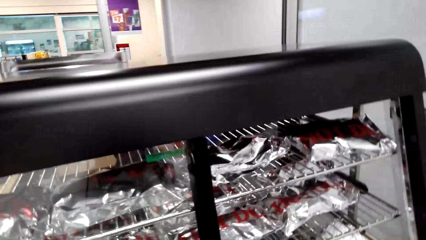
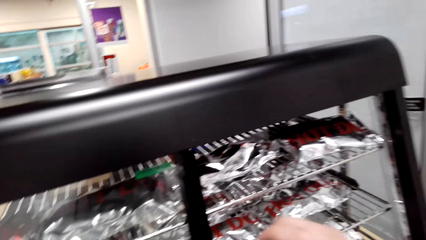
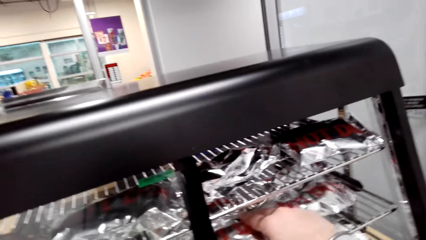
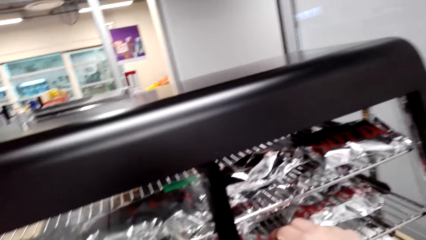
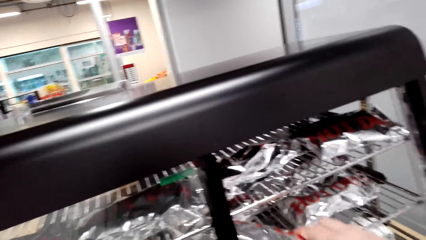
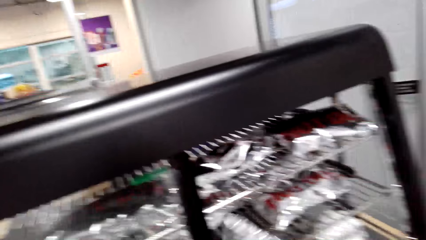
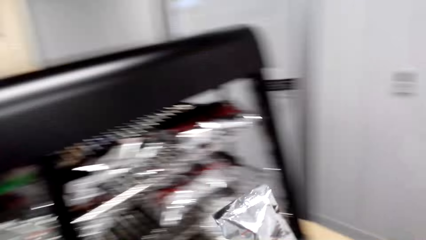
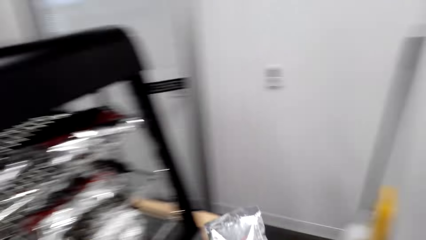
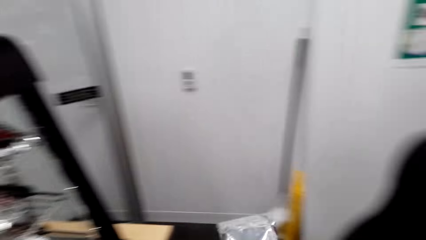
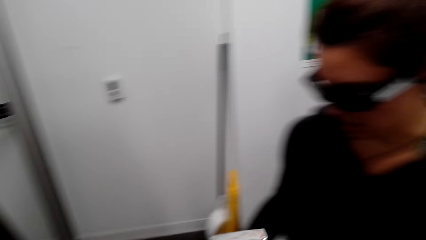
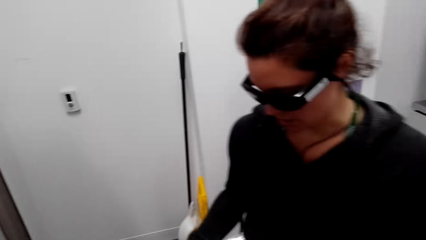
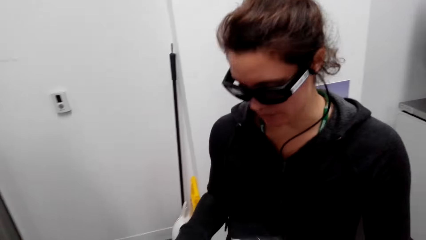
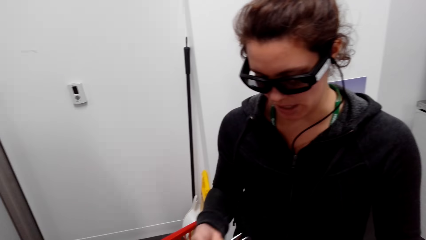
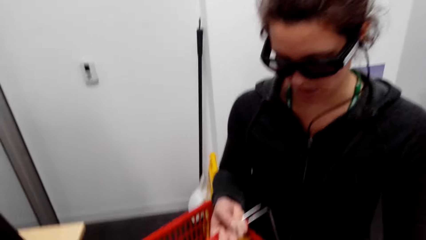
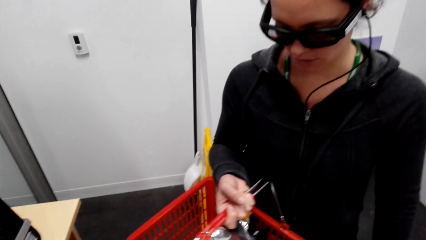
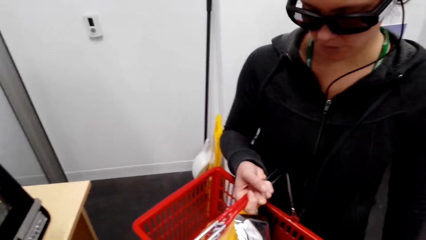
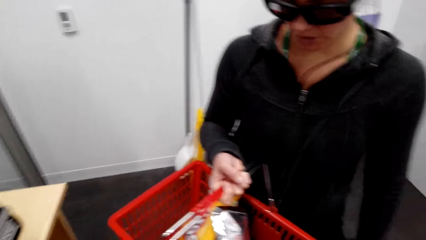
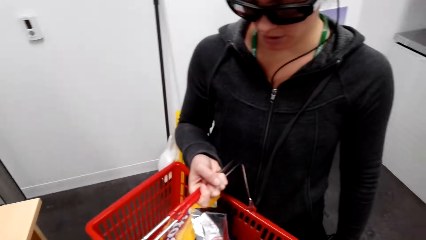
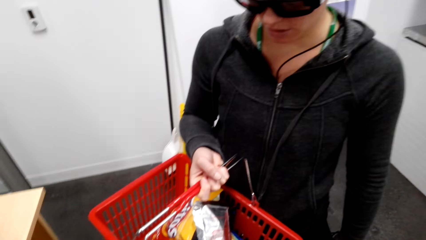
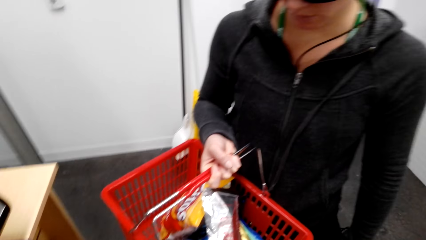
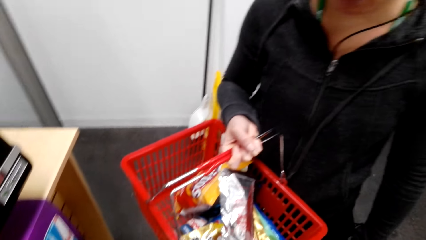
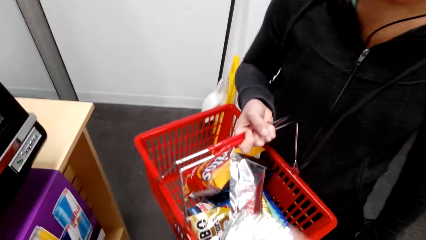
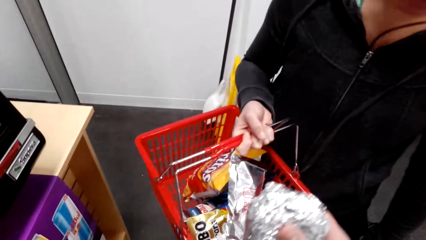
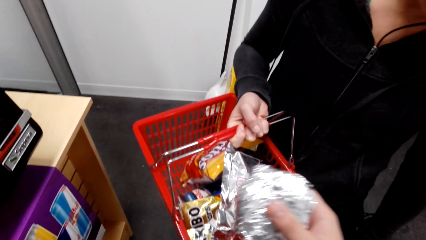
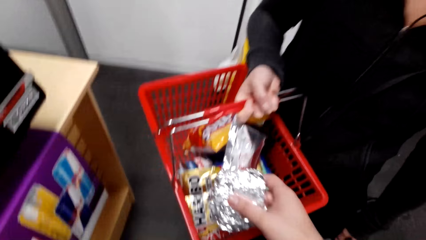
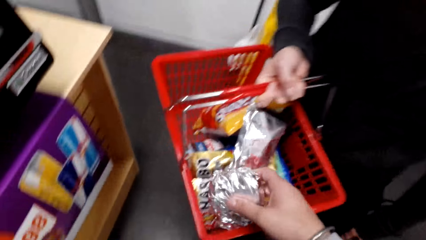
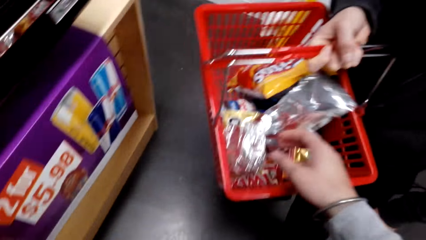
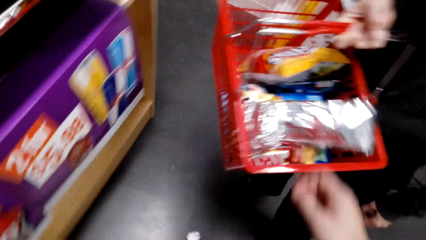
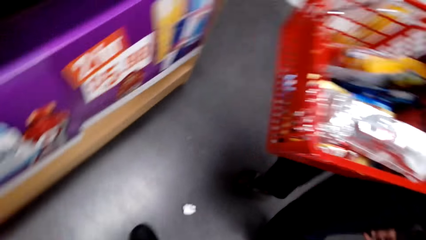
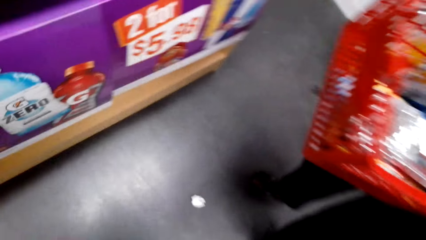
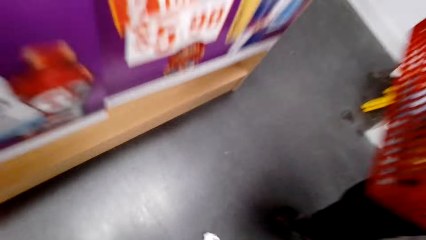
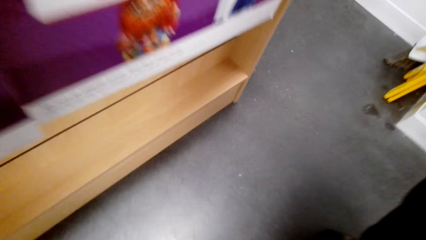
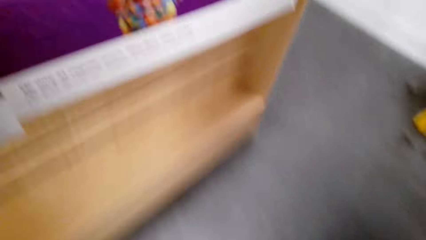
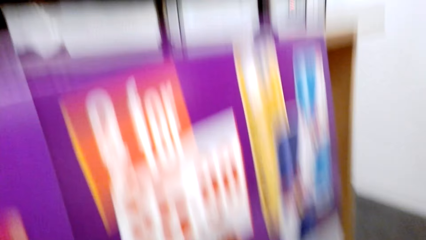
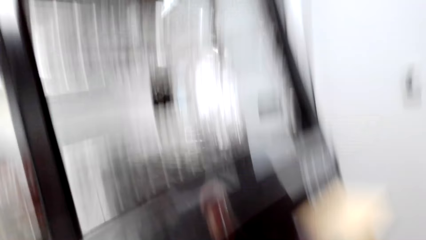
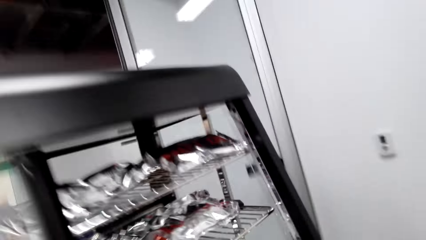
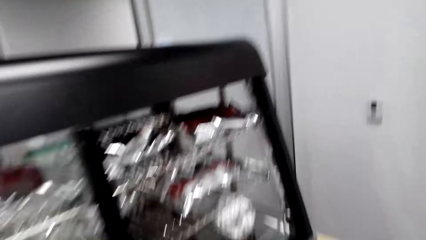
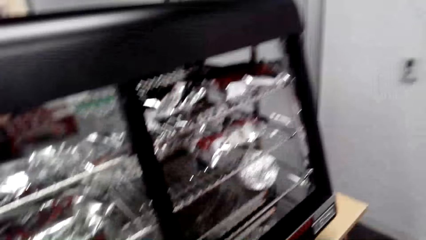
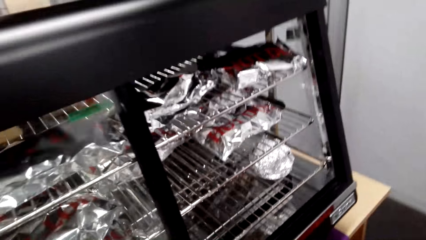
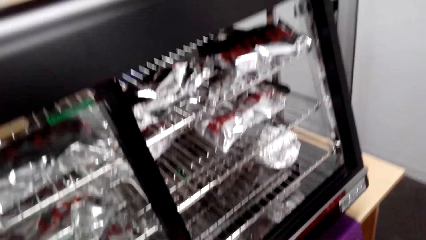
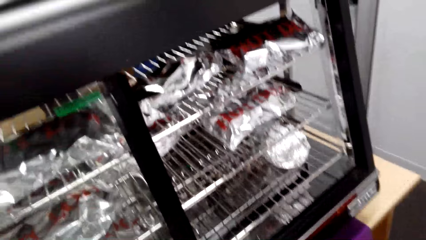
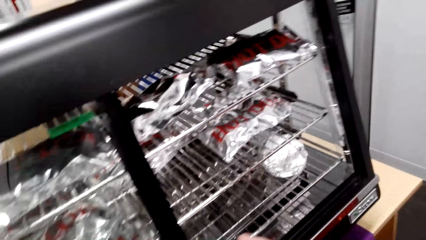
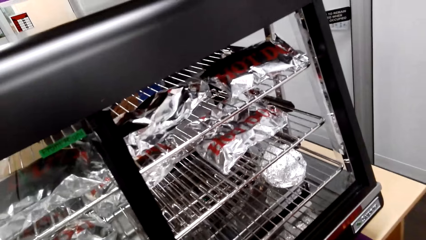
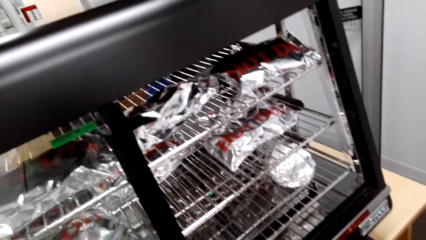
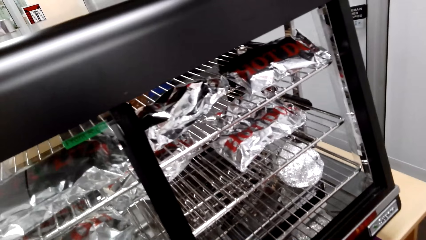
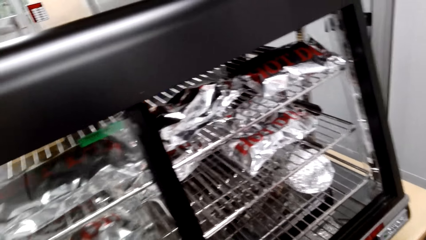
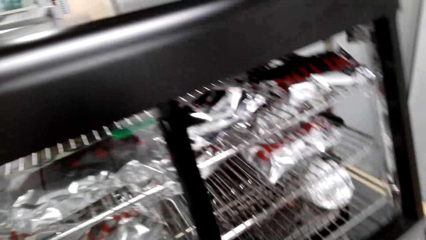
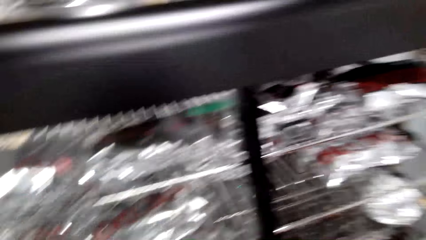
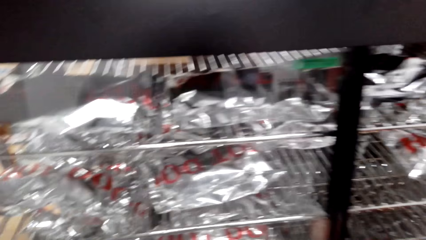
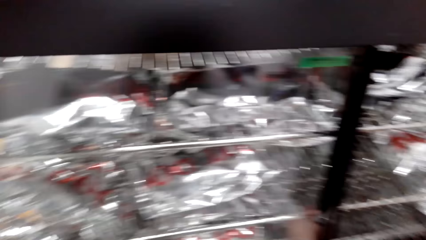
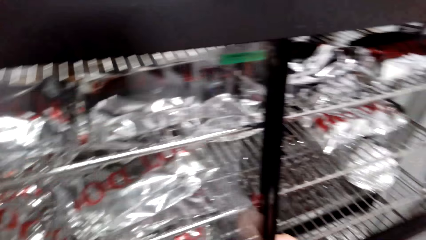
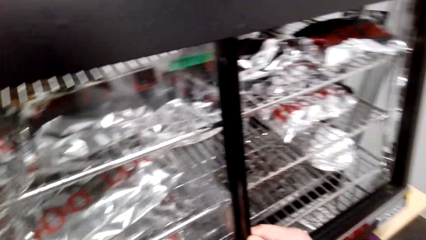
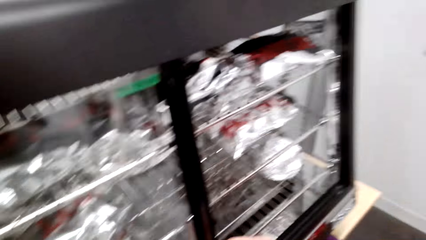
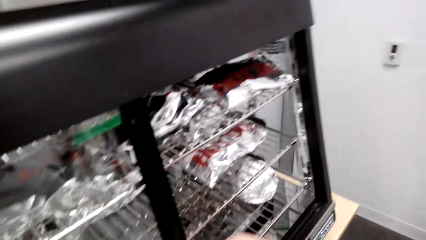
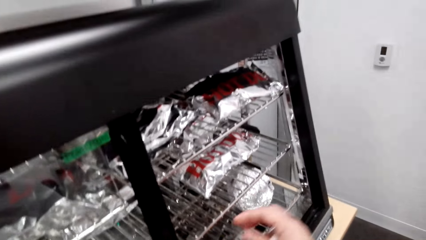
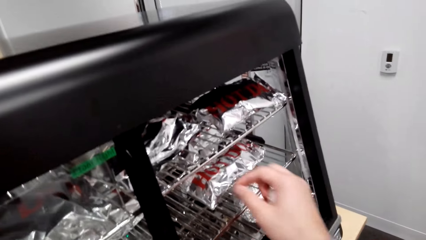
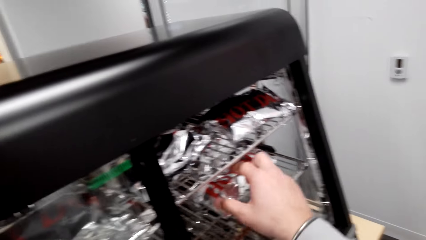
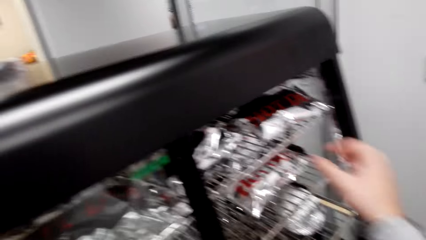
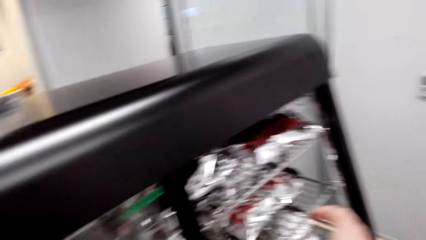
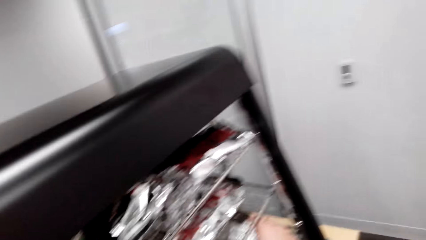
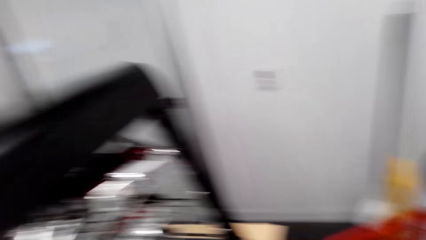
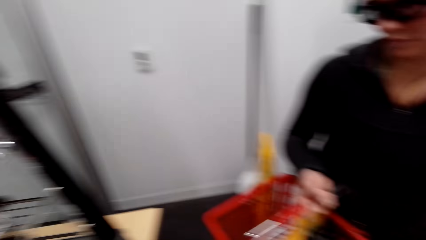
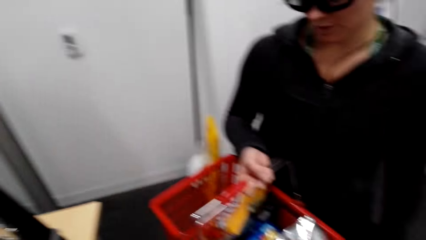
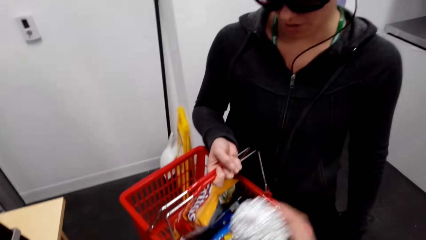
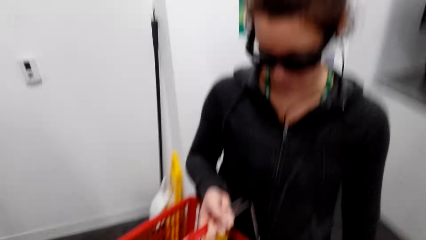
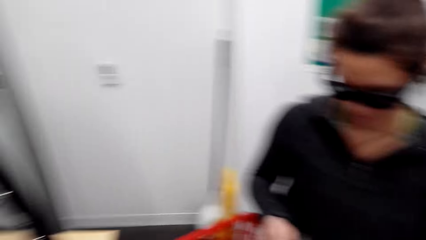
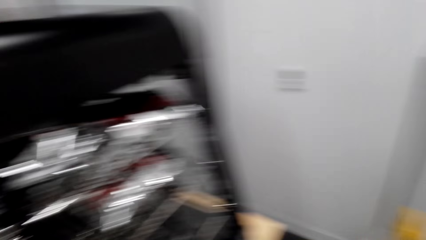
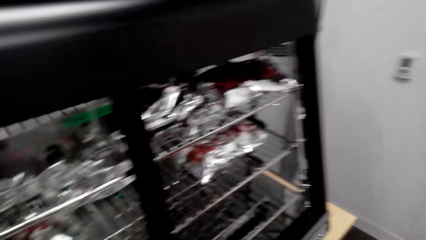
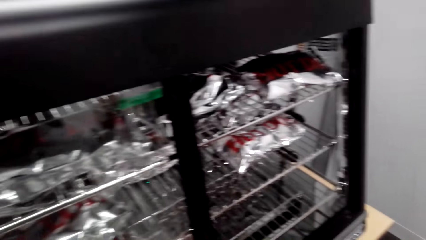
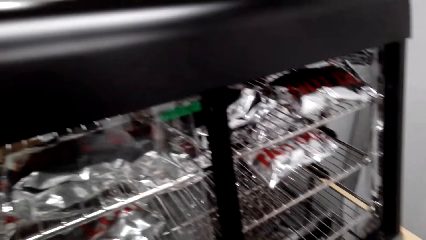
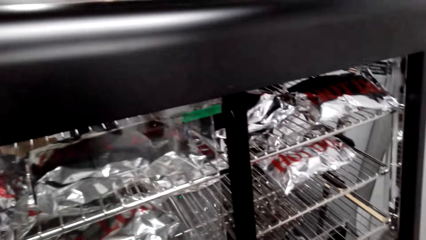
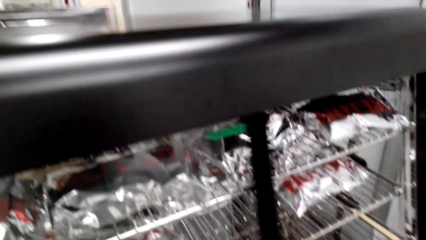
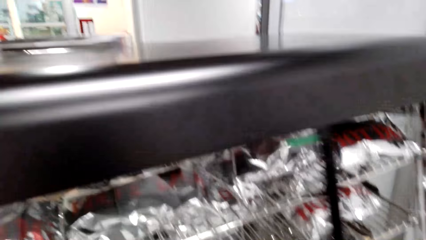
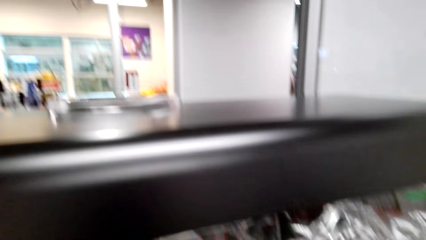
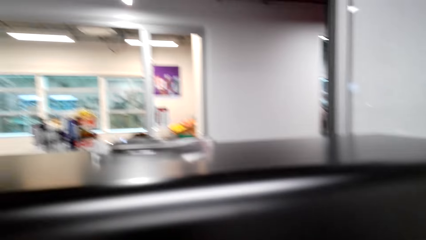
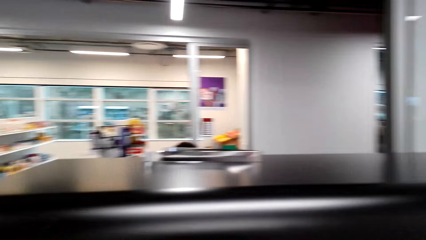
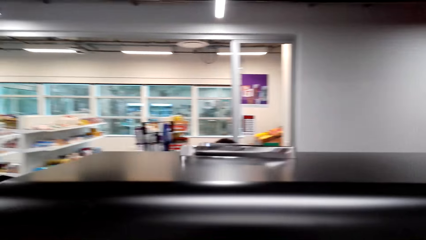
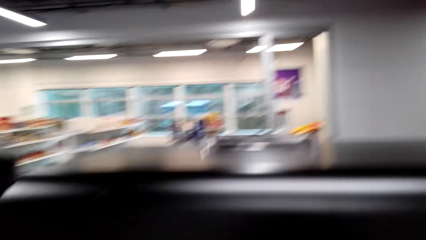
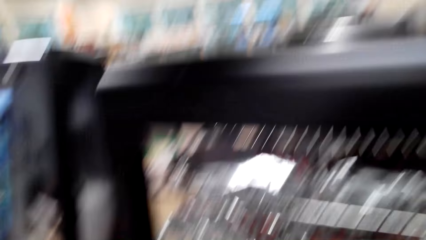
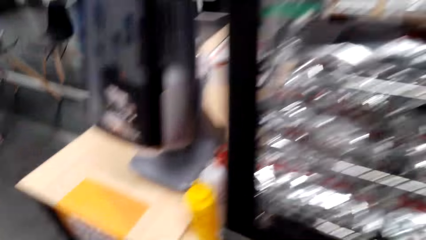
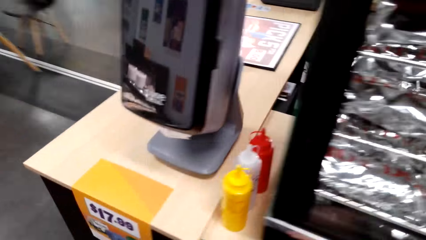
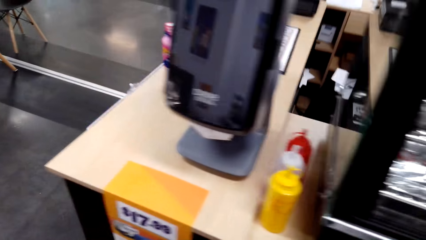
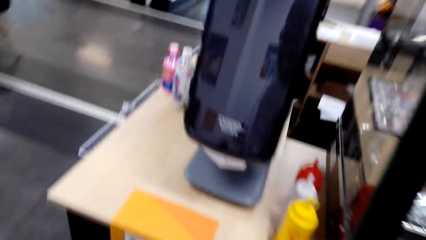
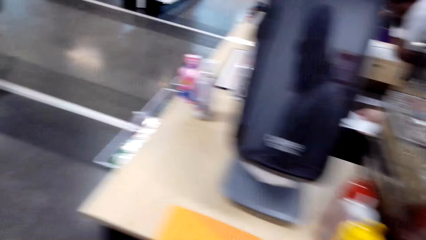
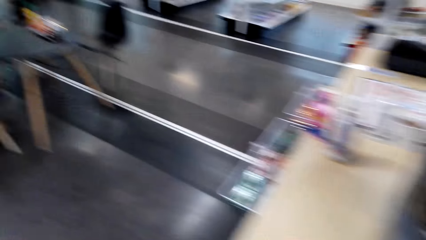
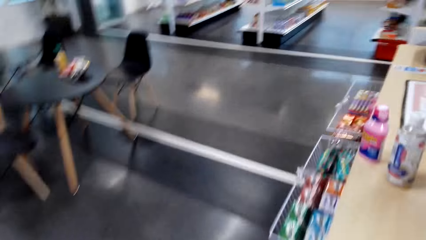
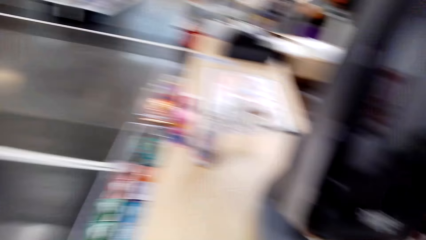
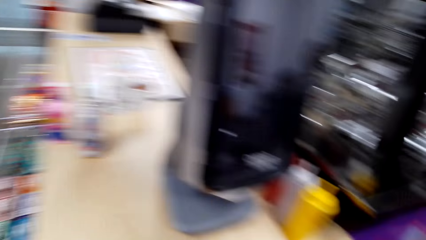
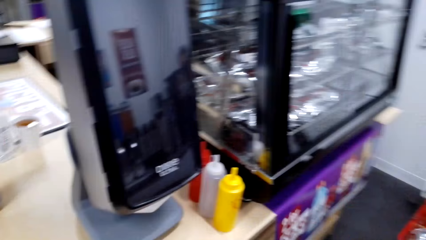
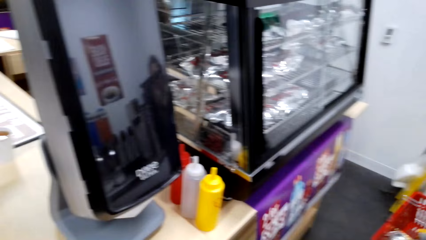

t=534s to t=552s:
A woman picks up a hotdog from the shelf. The camera wearer picks up something. The woman drops the hotdog in the basket. The camera wearer drops the burger in the basket. They pick up a paper from the floor, grab the burger, and drop the burger in the basket. They close the shelf. They open something.
